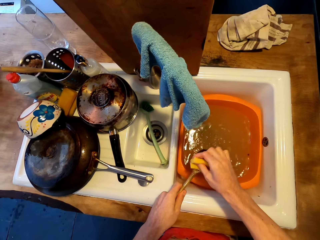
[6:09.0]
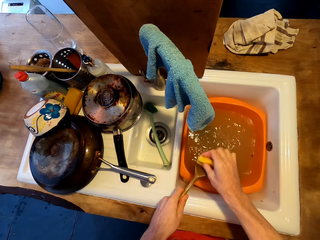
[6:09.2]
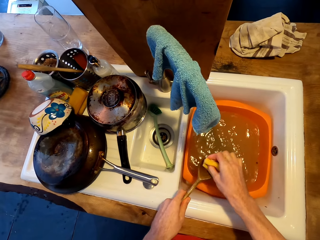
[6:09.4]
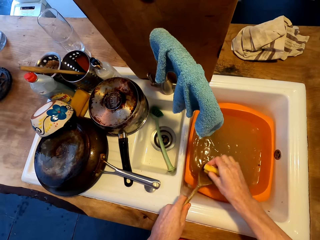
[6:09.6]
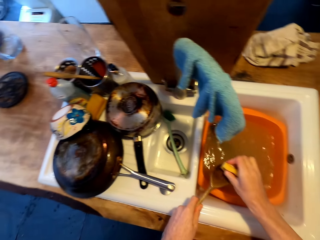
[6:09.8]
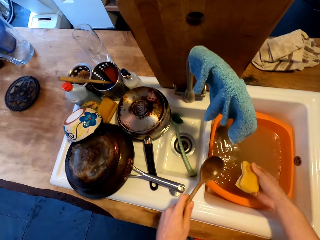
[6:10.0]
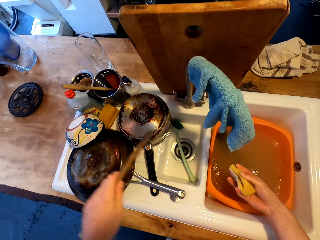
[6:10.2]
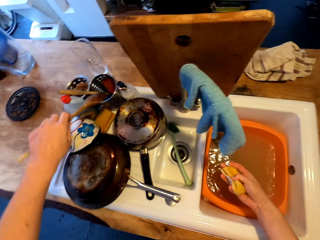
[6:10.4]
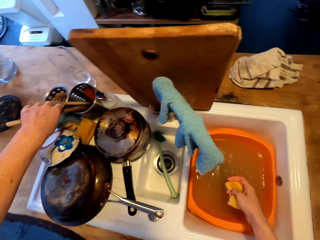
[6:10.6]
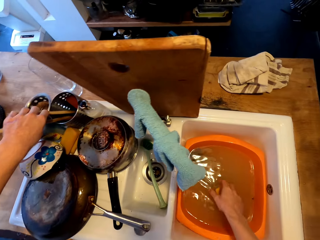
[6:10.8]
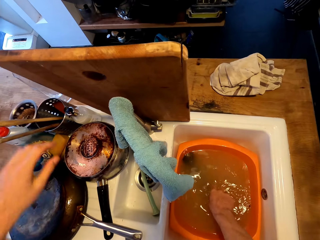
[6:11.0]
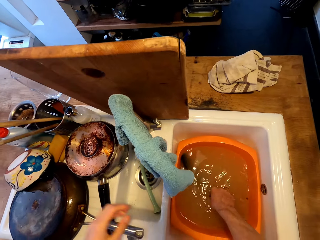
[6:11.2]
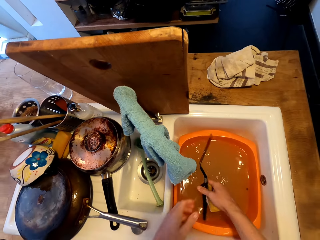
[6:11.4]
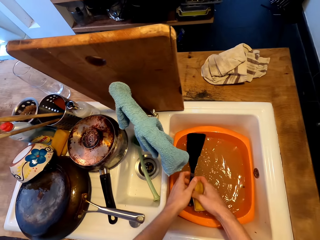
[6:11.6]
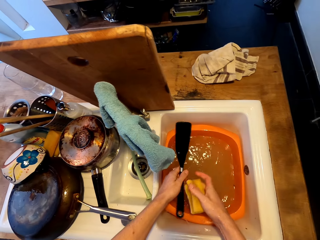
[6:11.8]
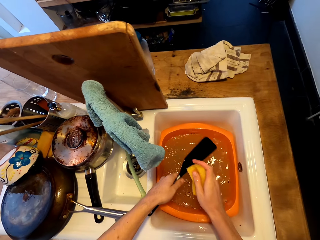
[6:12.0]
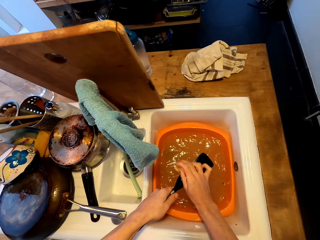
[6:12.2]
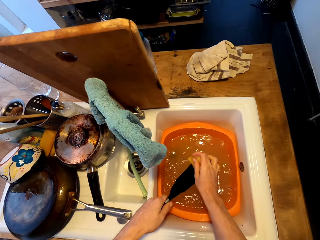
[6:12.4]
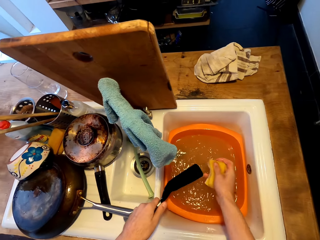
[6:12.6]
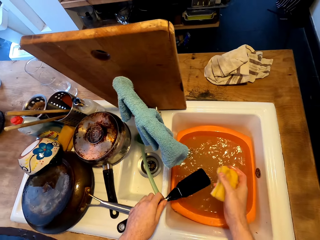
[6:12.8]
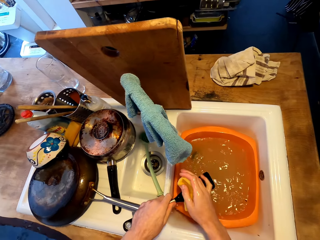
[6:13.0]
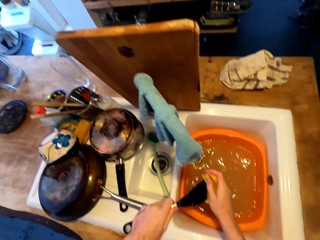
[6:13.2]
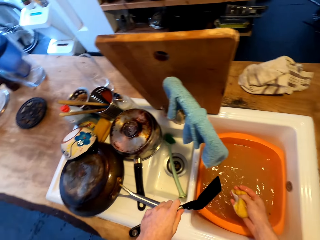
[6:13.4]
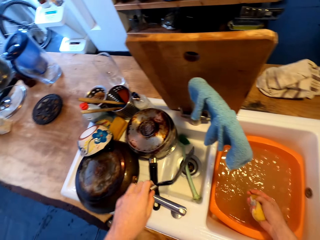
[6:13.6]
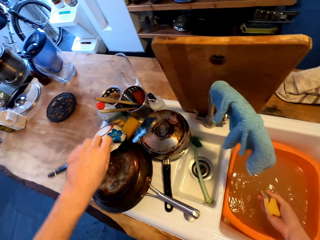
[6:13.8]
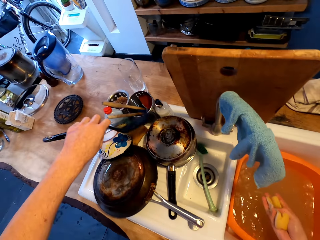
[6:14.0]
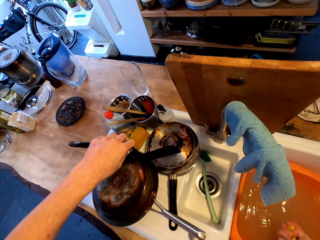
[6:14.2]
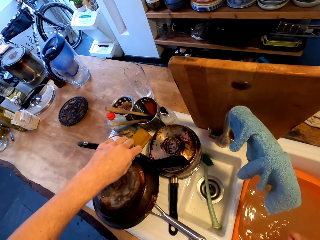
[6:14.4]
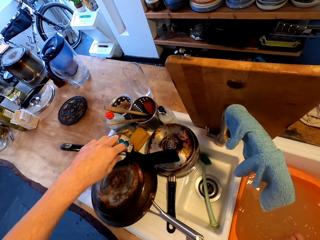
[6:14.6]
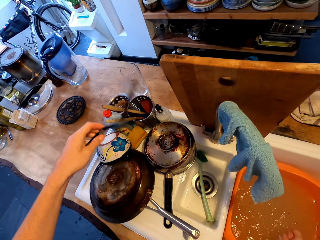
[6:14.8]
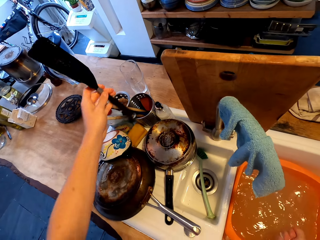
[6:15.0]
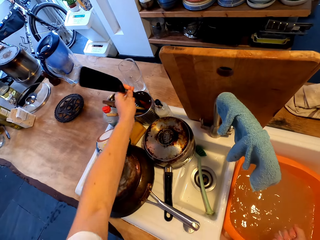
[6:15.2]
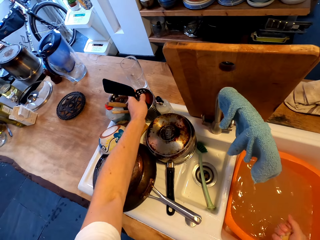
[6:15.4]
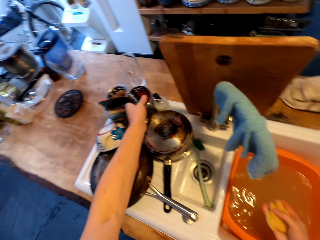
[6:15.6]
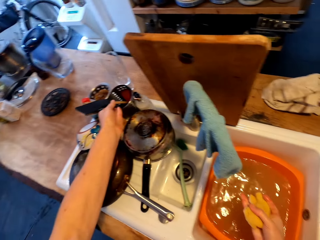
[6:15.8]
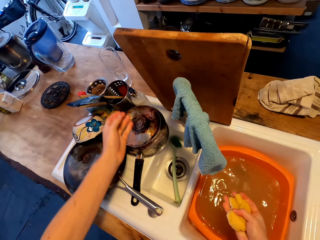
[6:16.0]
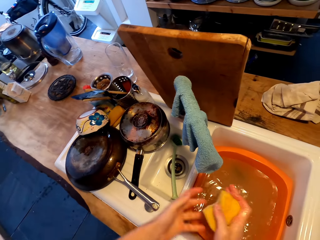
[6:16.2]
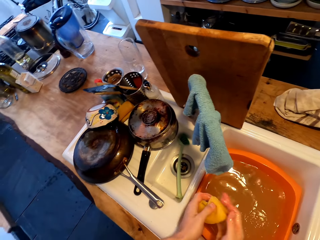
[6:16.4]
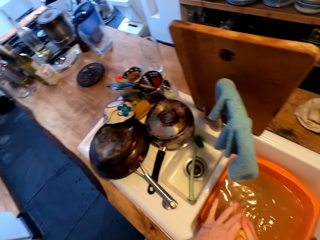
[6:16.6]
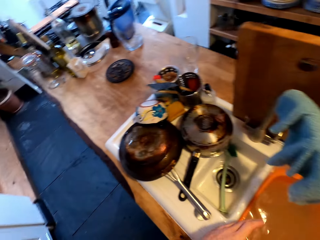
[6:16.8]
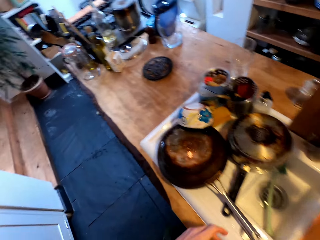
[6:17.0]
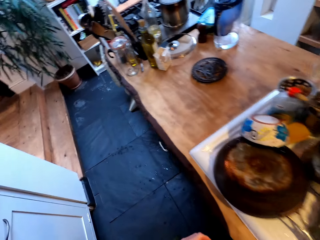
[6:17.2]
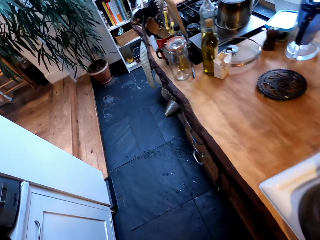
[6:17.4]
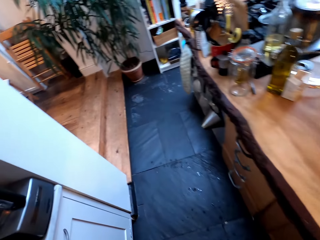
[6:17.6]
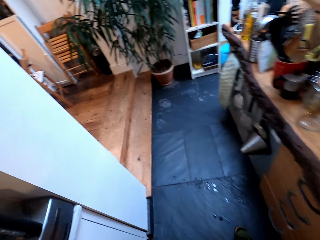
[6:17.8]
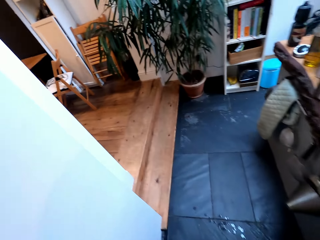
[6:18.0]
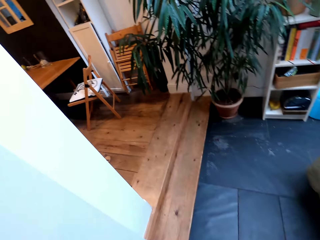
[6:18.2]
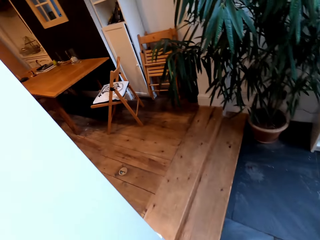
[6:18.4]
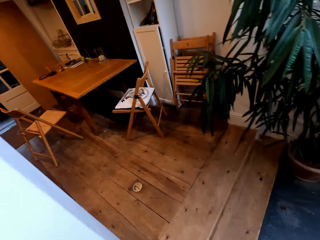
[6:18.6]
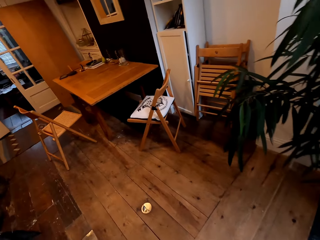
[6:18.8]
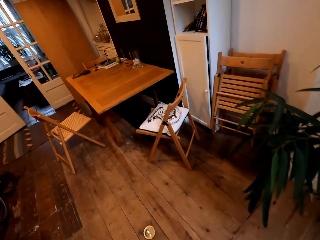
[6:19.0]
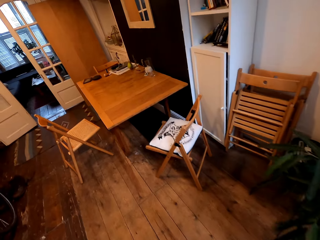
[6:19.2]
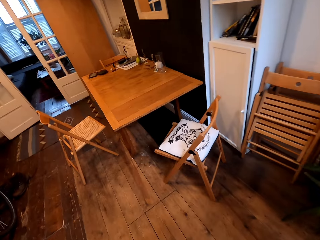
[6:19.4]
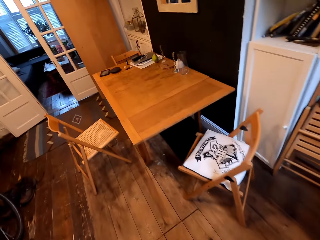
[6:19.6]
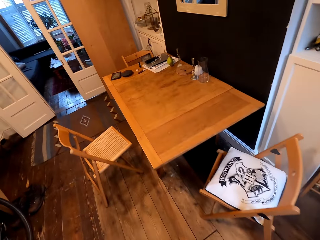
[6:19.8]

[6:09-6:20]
The camera wearer puts the wooden spoon on the countertop. They wash the plastic spoon in the basin in the sink. They put the plastic spoon on the countertop. They walk on the floor.

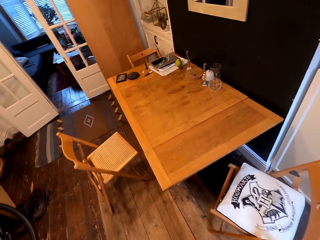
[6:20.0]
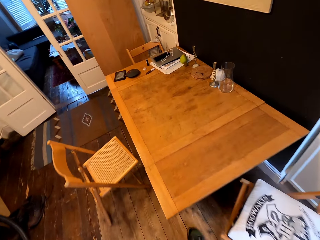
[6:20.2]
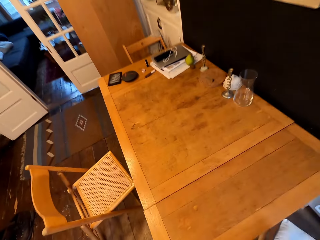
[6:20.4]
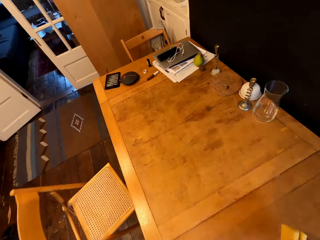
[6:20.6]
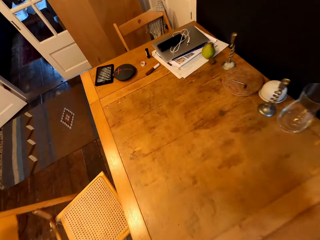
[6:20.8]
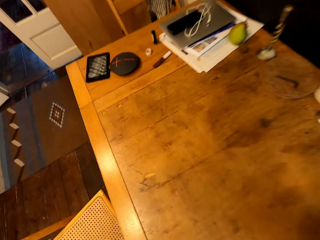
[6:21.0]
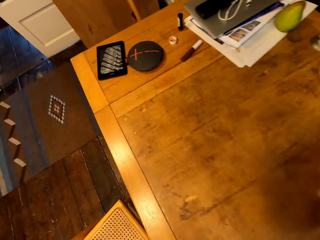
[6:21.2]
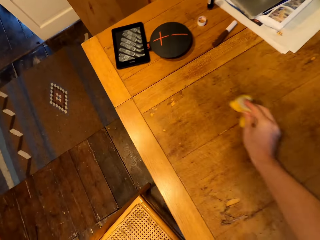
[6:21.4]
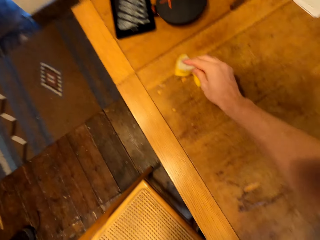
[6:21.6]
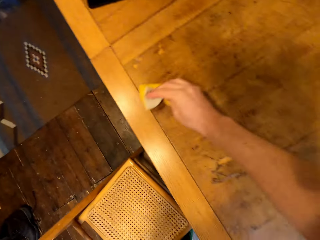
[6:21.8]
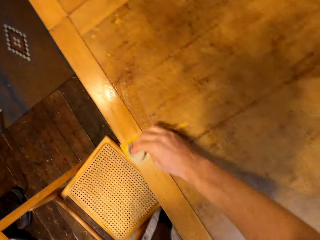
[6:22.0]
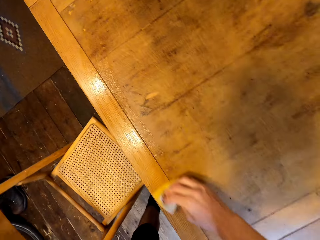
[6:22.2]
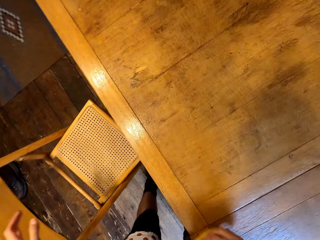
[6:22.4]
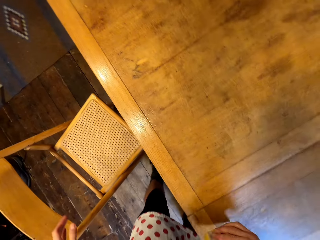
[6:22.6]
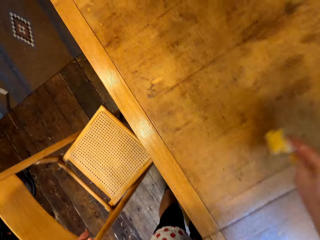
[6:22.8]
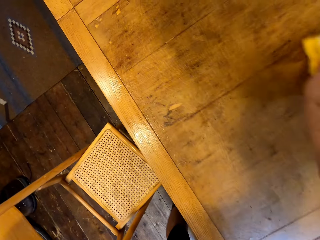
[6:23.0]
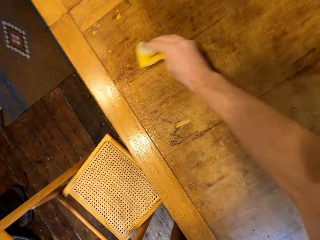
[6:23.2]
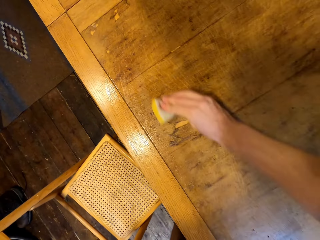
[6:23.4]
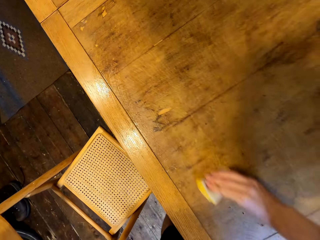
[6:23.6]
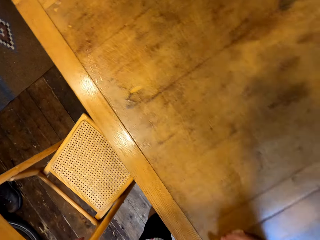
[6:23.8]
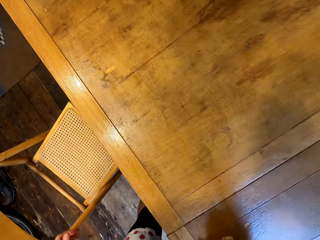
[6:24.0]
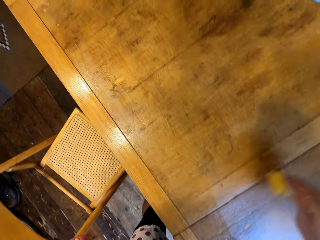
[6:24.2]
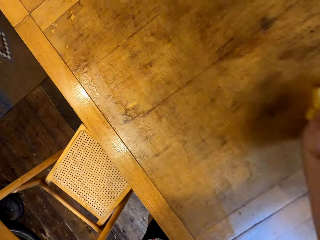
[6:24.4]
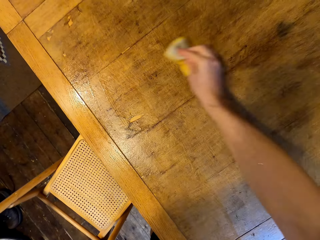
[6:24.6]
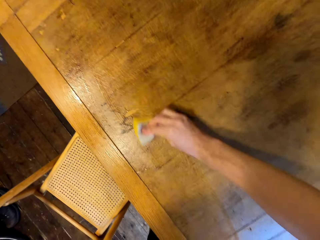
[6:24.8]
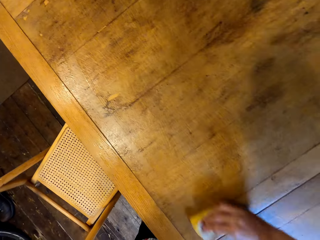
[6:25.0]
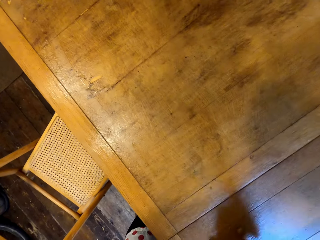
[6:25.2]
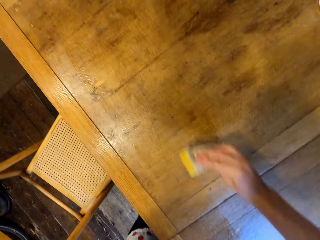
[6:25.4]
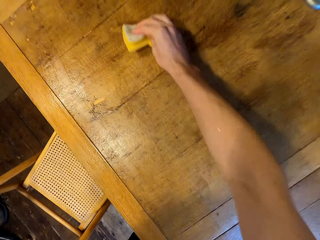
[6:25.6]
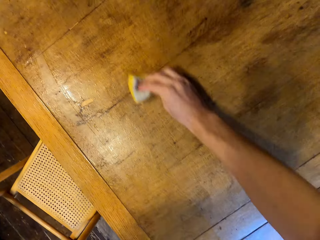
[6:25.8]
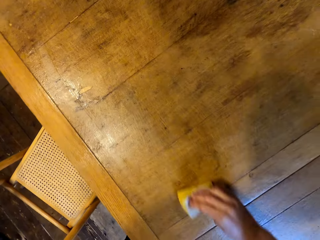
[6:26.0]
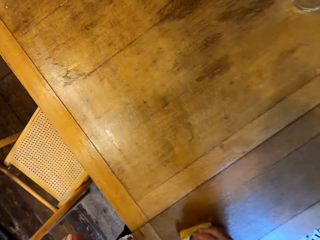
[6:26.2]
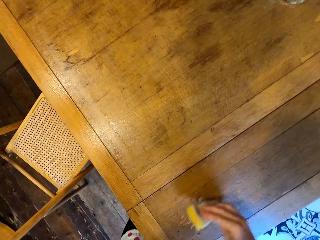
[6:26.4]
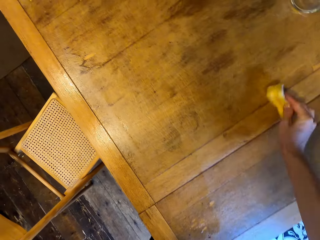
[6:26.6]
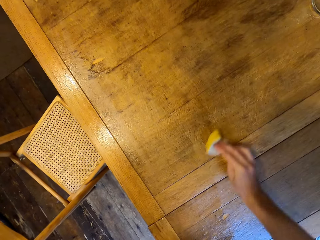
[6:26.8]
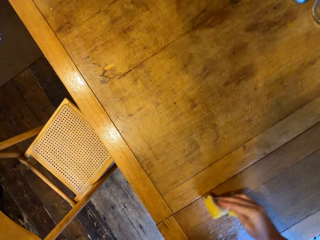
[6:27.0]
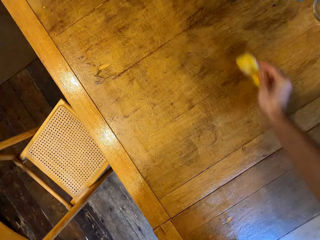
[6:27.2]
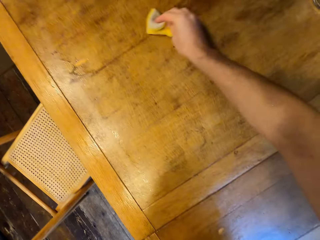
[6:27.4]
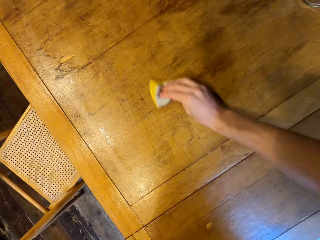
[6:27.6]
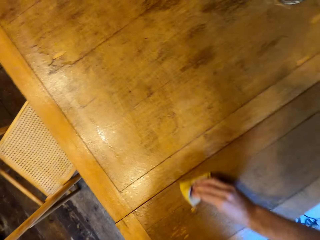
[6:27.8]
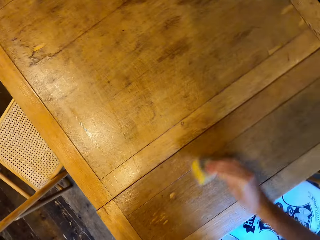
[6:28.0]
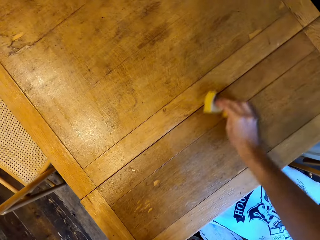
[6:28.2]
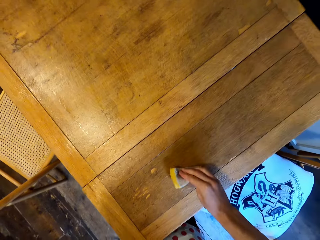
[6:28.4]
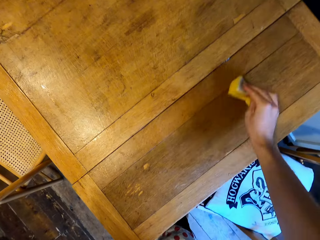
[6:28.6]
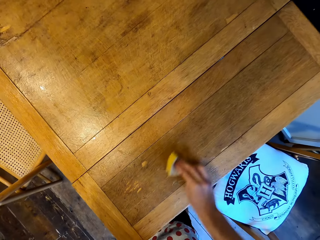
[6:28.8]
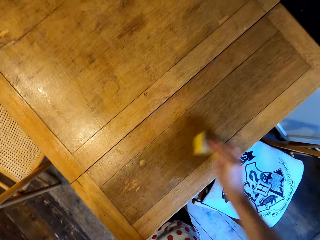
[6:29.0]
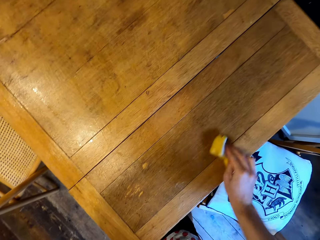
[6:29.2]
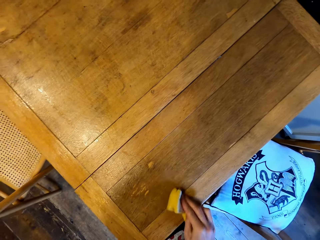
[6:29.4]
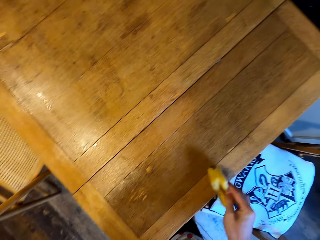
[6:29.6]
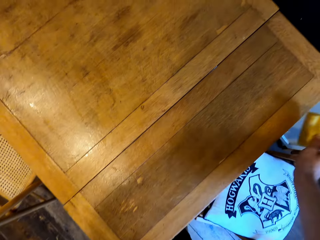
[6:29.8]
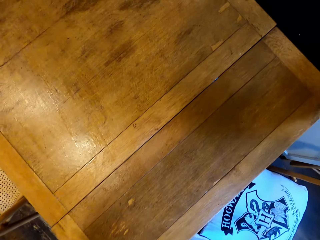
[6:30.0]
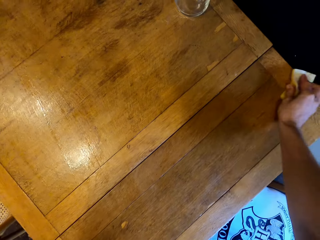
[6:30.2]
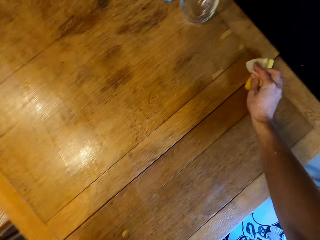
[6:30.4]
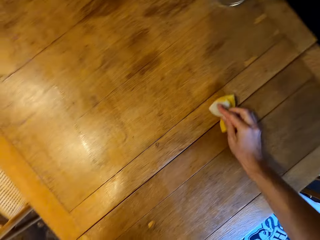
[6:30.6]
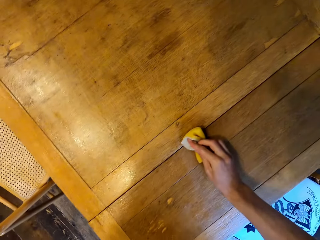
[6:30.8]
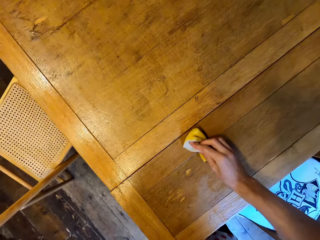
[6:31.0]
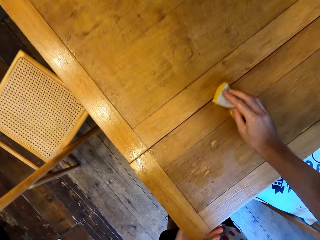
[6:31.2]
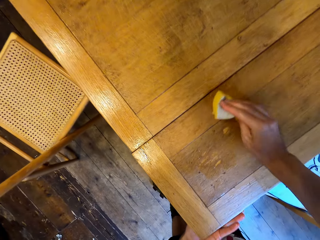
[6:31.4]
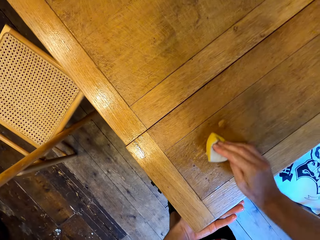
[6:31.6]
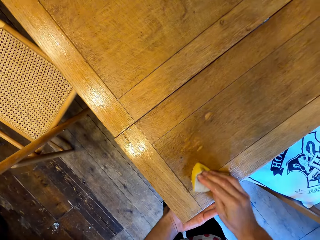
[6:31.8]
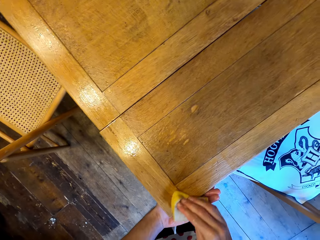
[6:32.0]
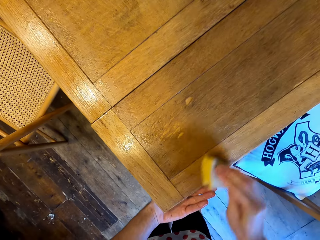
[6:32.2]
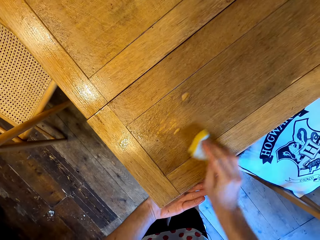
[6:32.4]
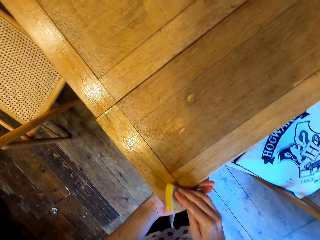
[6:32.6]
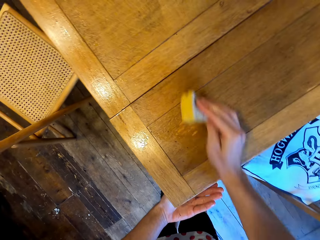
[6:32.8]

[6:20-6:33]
The camera wearer wipes the table with a sponge.
